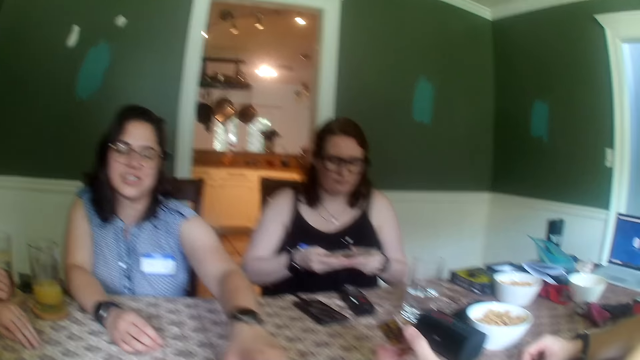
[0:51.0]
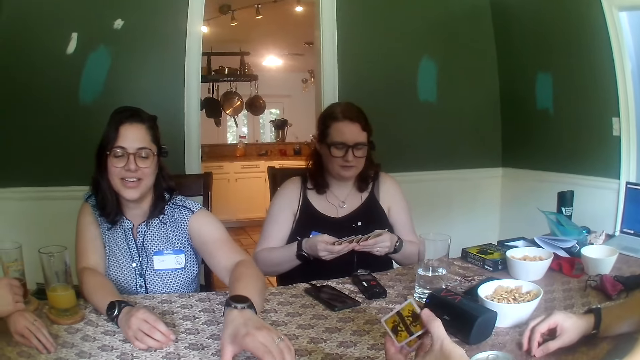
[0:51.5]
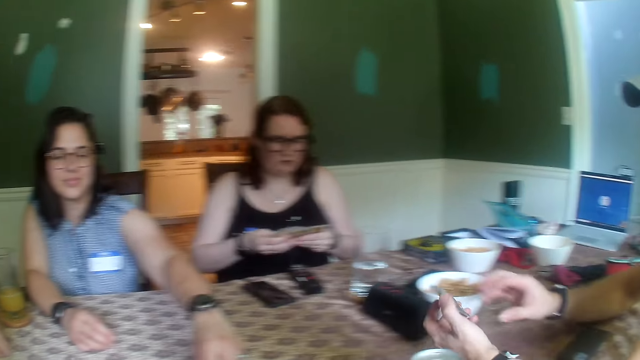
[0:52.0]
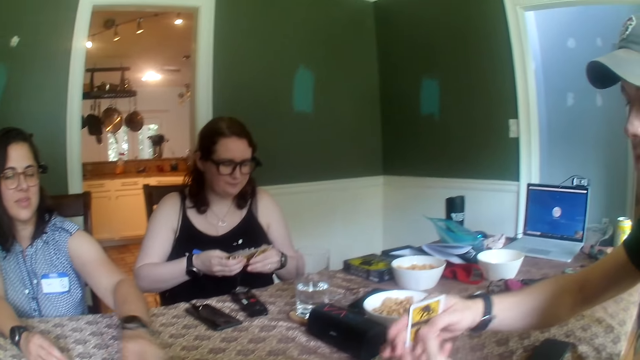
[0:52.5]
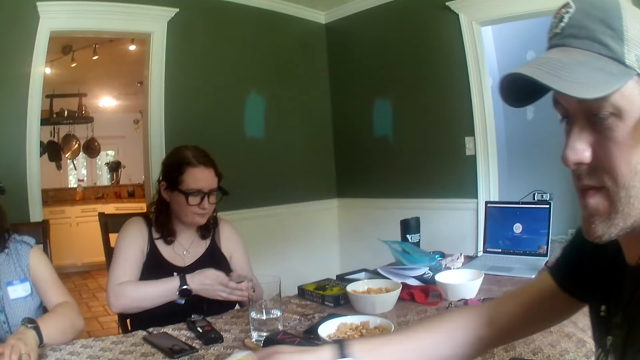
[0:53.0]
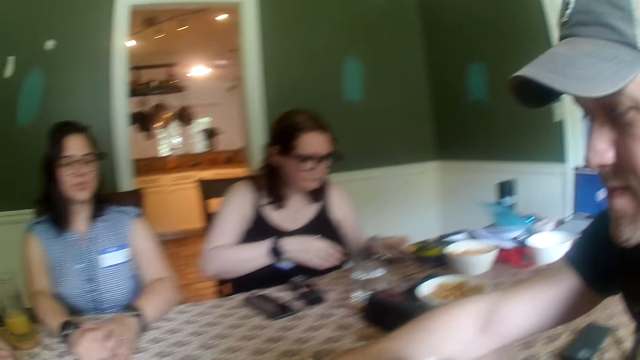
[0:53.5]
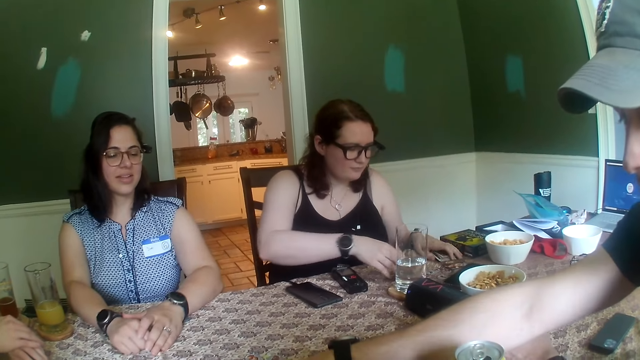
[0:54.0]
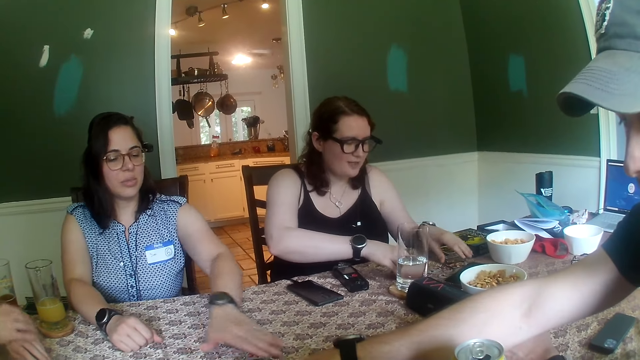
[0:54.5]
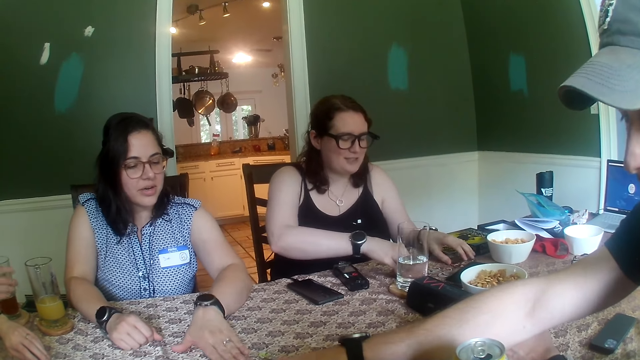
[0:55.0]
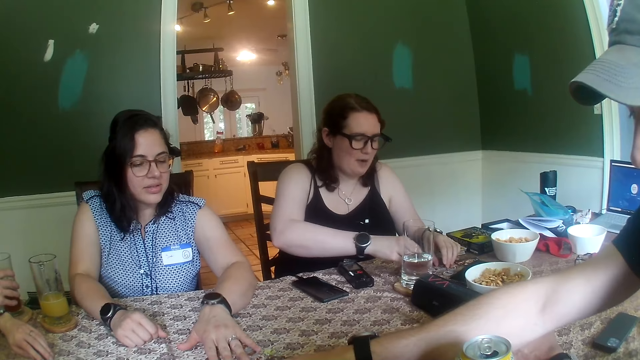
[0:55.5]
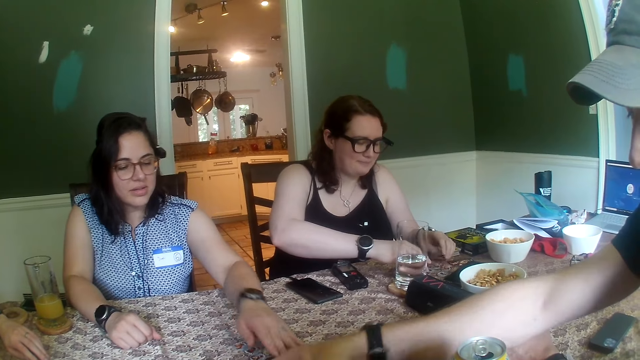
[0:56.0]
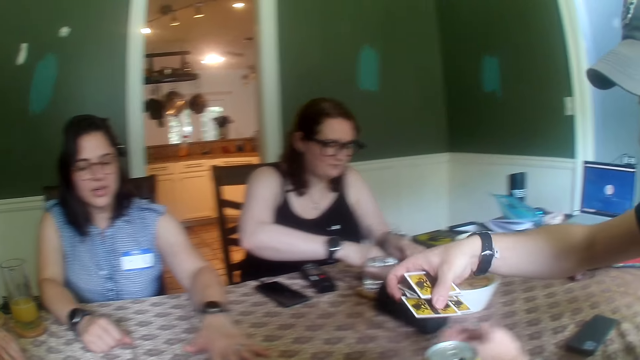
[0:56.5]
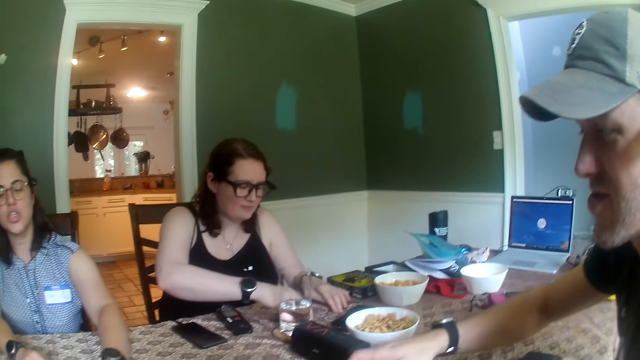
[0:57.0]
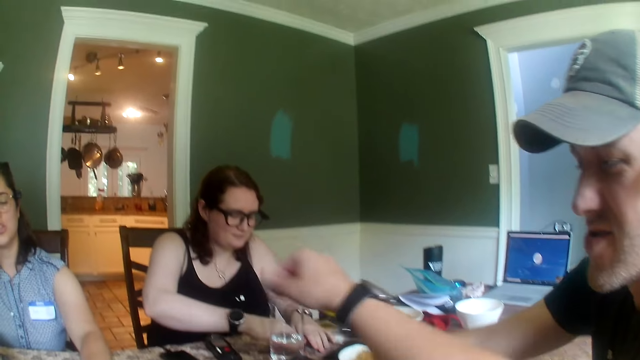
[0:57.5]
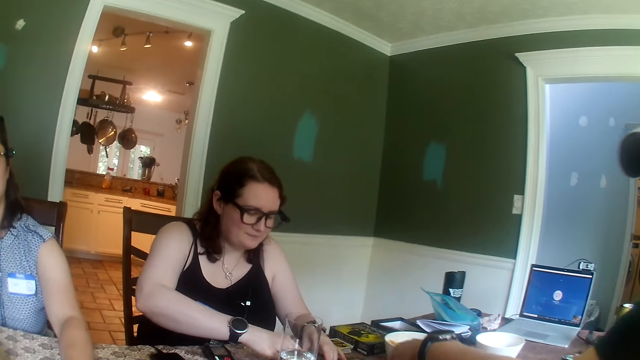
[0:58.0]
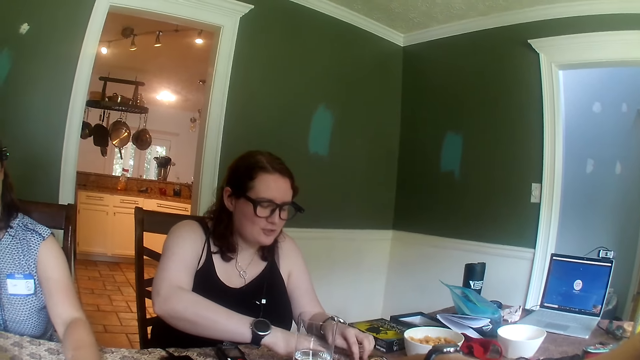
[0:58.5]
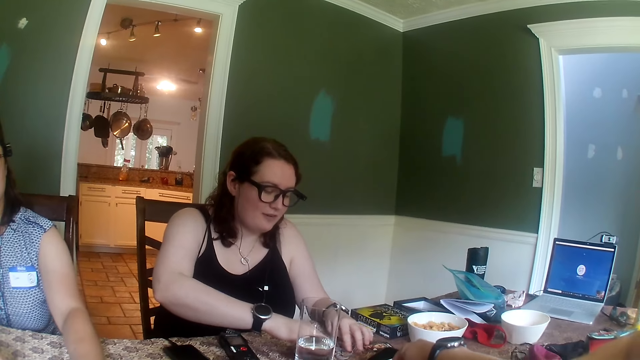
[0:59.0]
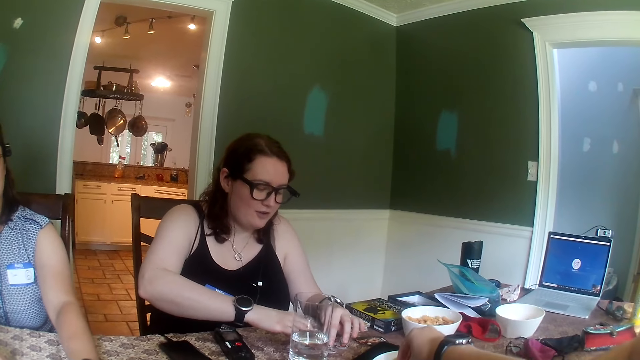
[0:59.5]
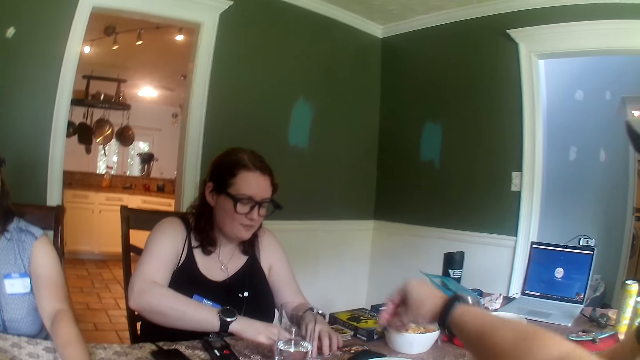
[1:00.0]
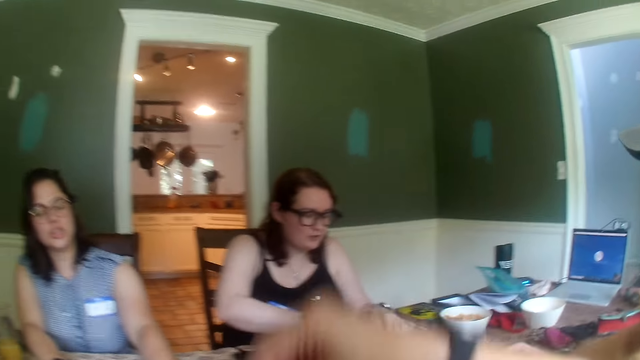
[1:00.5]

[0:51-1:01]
A man places the card in his left hand on his right hand. A woman drops the pack of cards in her left hand on the table. Another man picks up a glass of juice from the table with his right hand. The woman shuffles the pack of cards on the table with both hands. The first man picks up some cards from the table with his right hand. The camera wearer picks up some cheese balls in the bowl with her right hand.

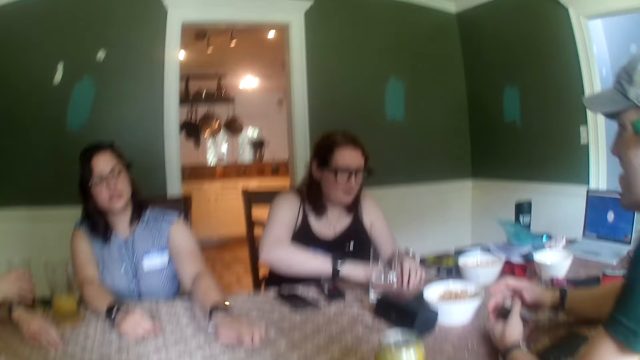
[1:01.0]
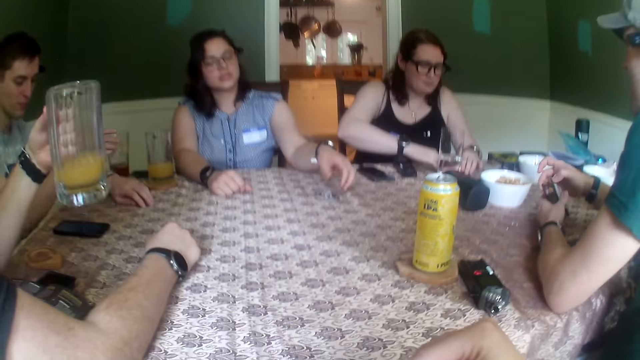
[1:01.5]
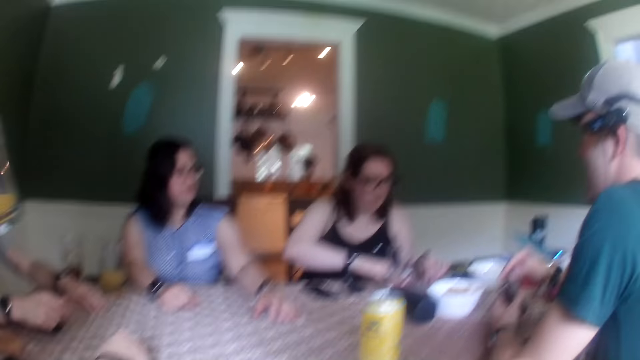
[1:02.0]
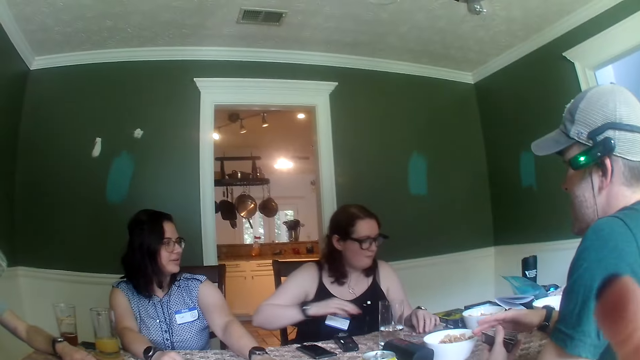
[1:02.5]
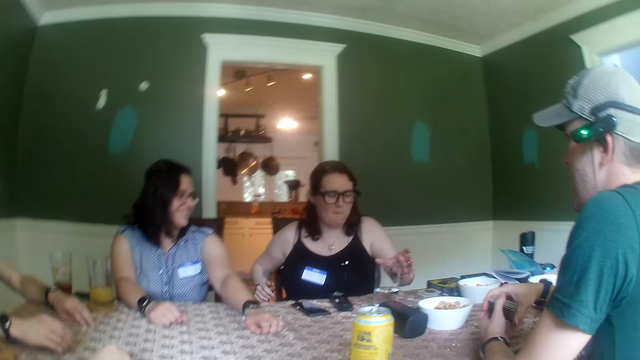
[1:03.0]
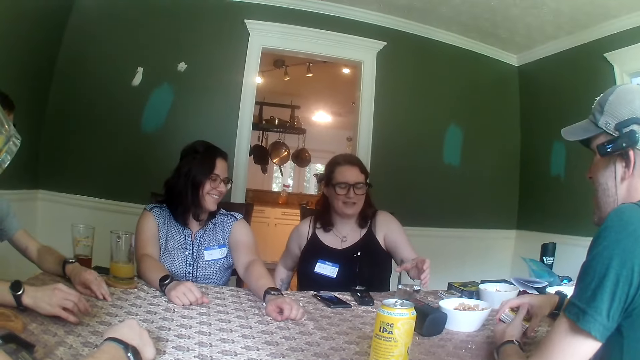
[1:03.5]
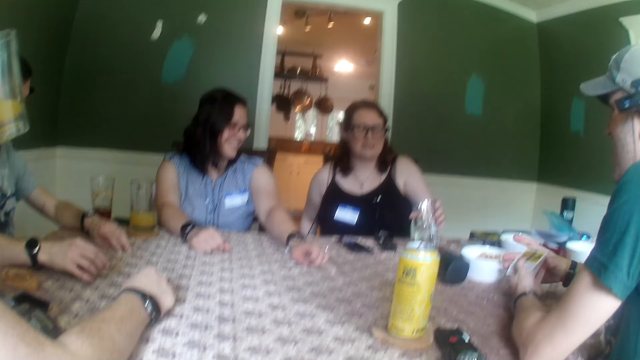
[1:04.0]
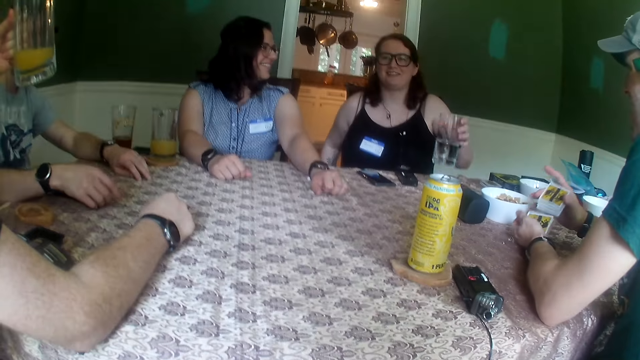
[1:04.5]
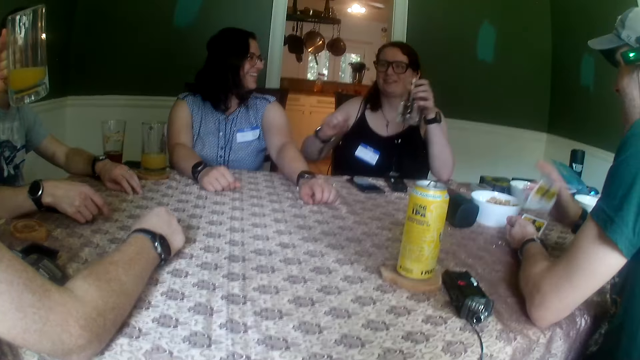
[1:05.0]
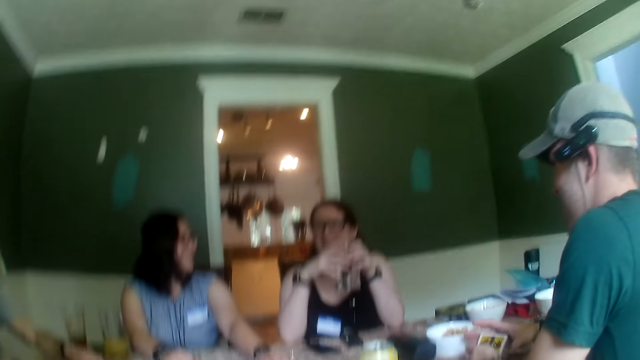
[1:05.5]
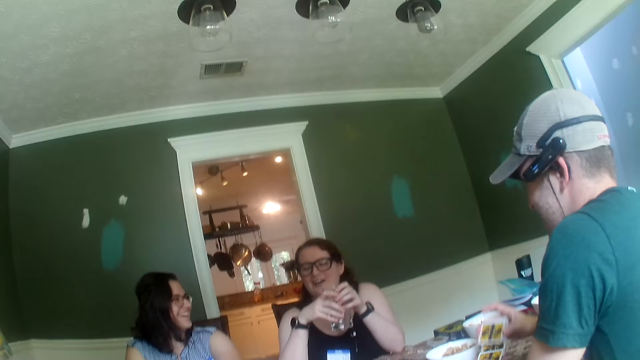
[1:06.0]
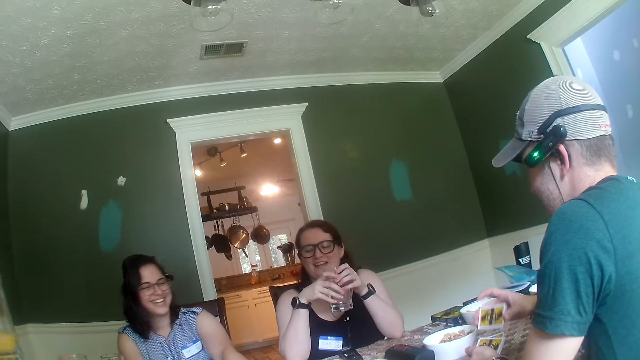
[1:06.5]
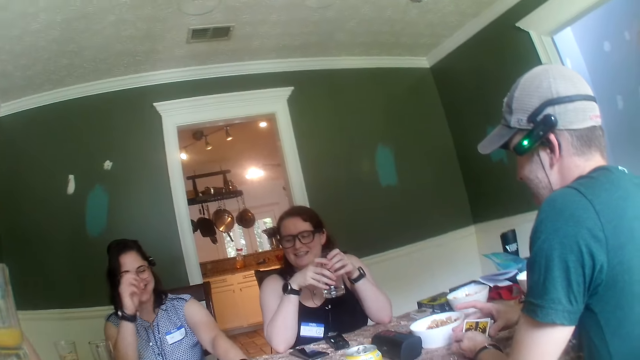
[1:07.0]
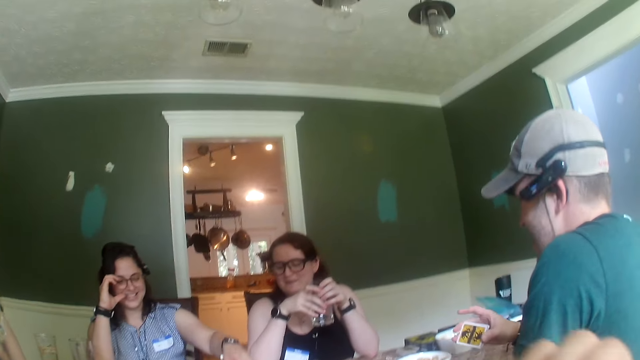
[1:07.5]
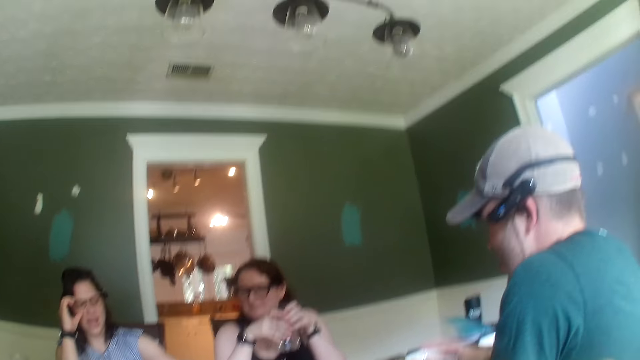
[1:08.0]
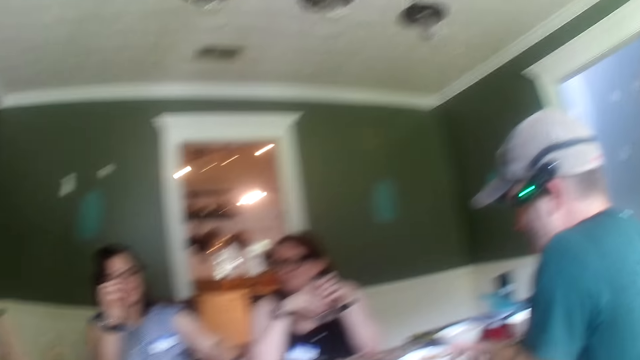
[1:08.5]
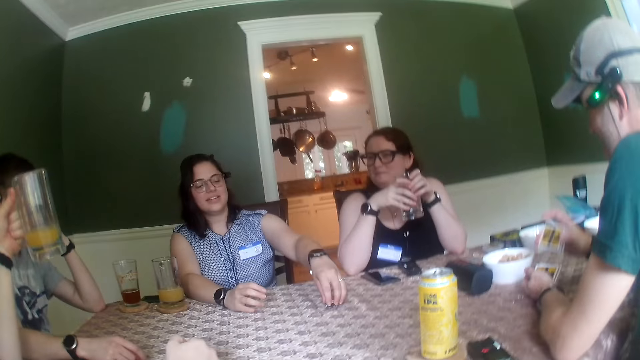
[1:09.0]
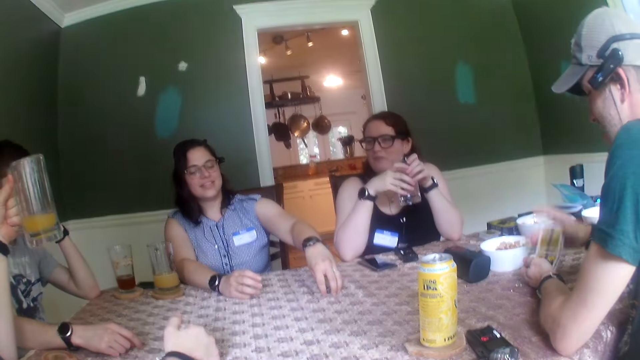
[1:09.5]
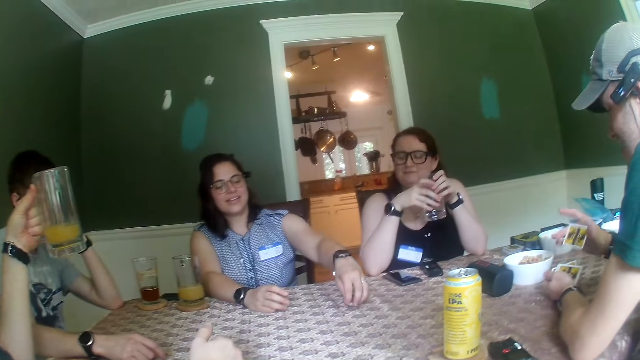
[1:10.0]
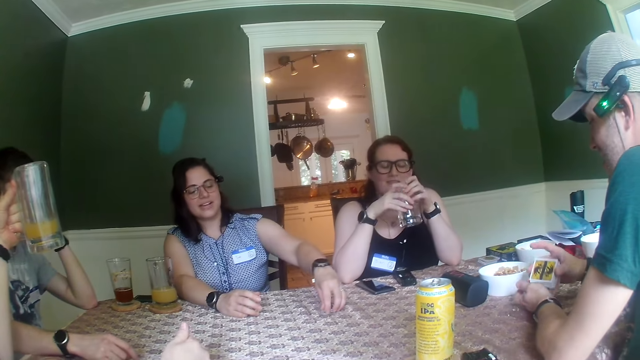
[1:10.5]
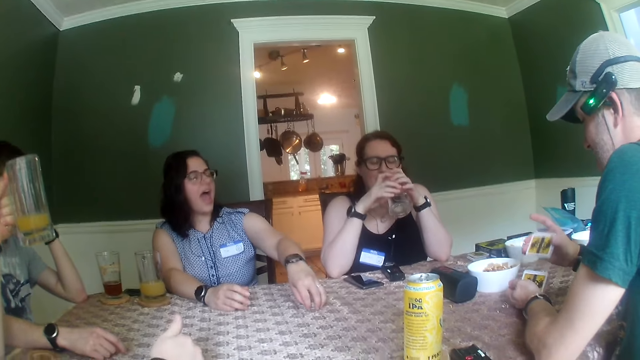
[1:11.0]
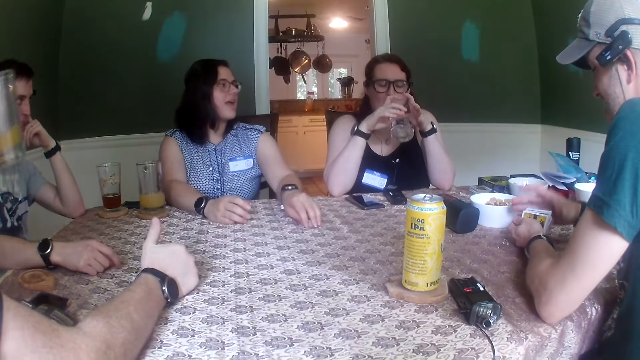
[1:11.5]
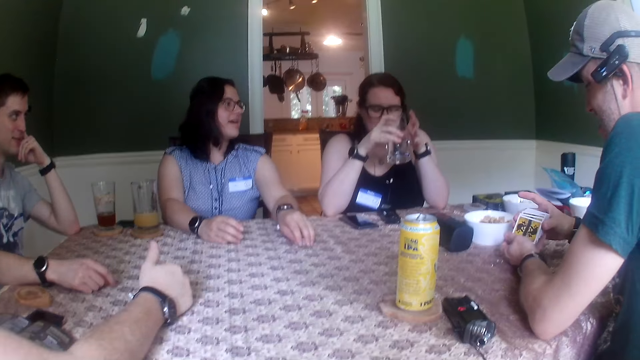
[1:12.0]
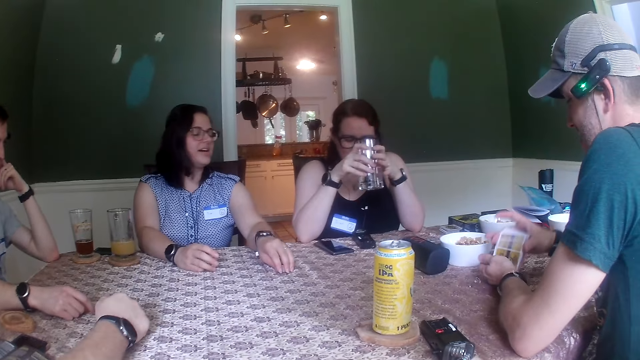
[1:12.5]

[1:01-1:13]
A man picks up a glass of juice with his left hand. A woman picks up a glass of water from the table with her left hand. Another man shuffles the pack of cards in his hands. The camera wearer looks around the table. Another woman drops the coins in her left hand on the table. The other woman touches her glasses with her right hand. A person shuffles the cards. The other woman picks up a coin from the table with her left hand, drops the coin in her left hand on a coin on the table, picks up the coins on the table with her left hand, drops the coins in her left hand on the table, and plays with the coins on the table with her left hand.
